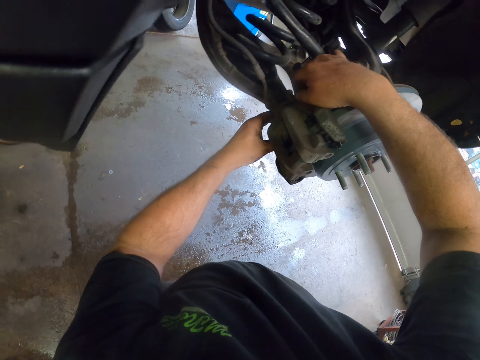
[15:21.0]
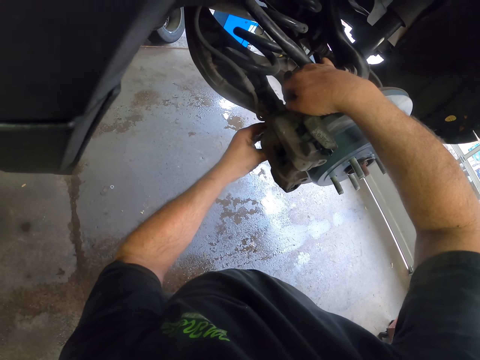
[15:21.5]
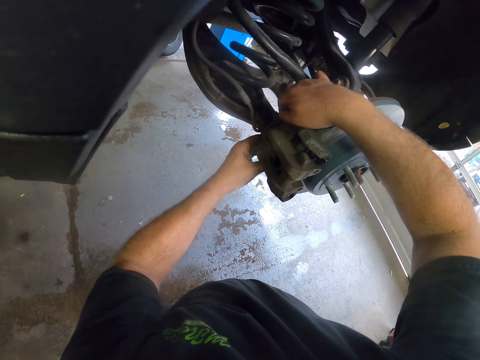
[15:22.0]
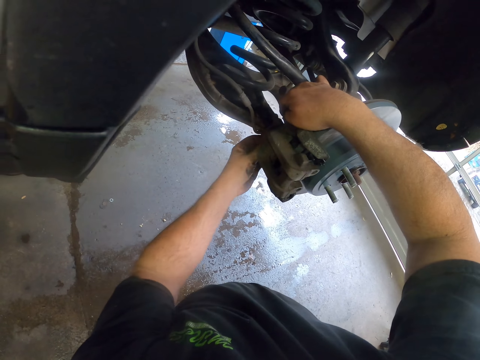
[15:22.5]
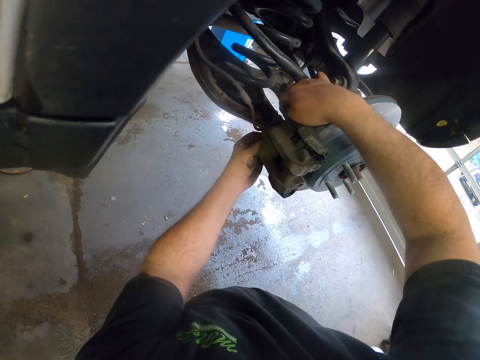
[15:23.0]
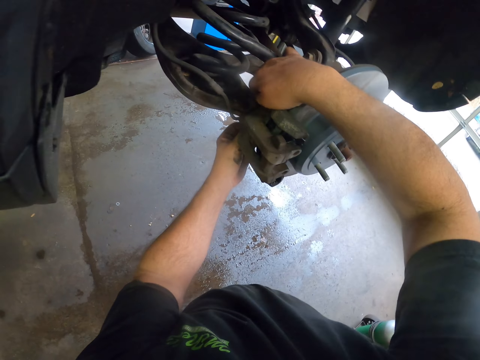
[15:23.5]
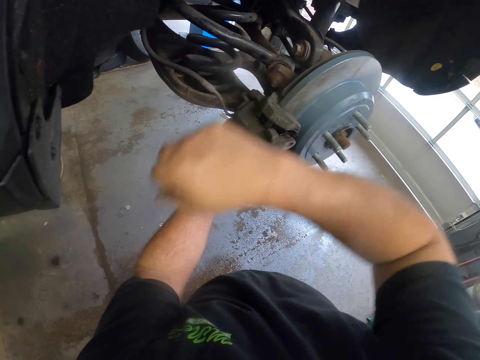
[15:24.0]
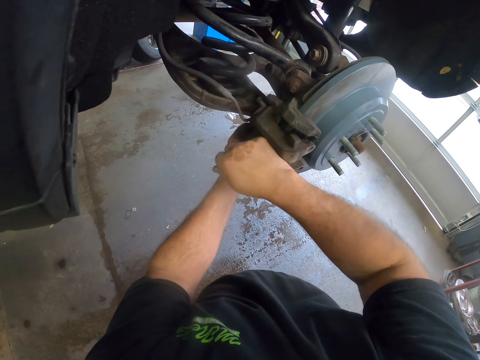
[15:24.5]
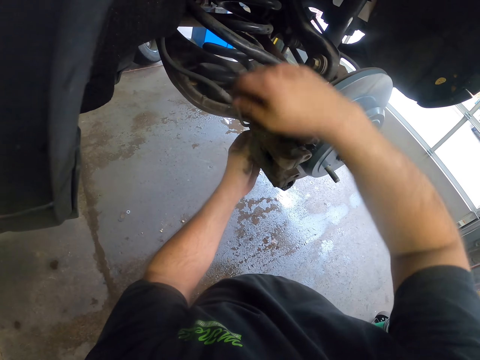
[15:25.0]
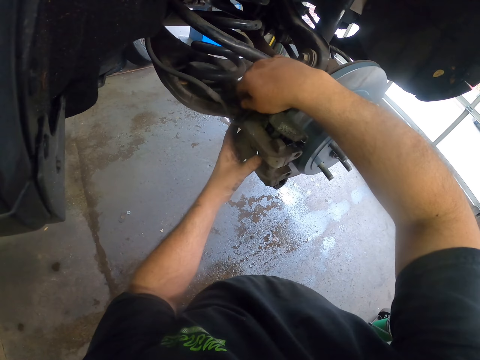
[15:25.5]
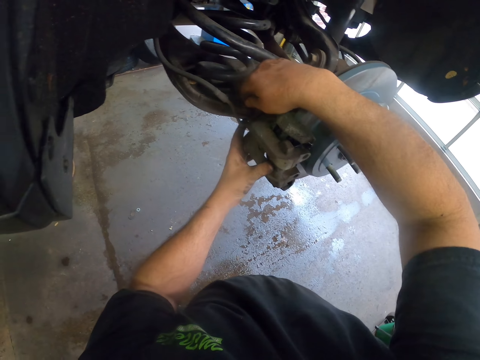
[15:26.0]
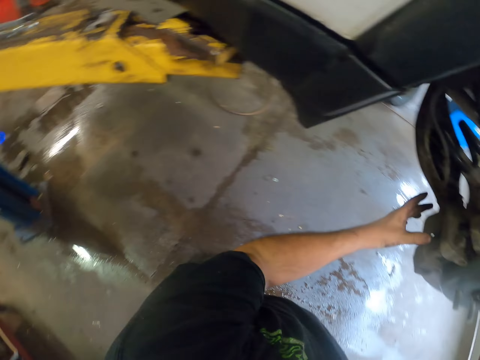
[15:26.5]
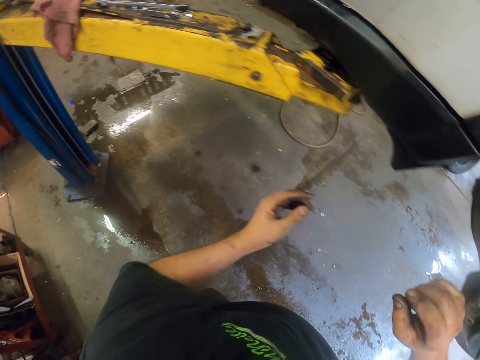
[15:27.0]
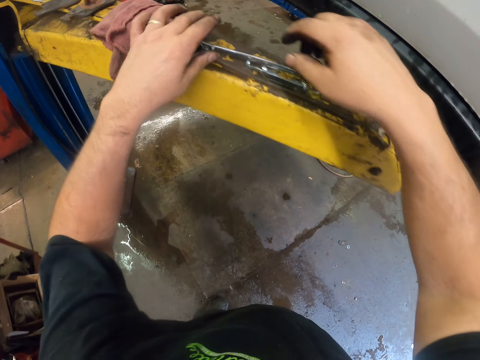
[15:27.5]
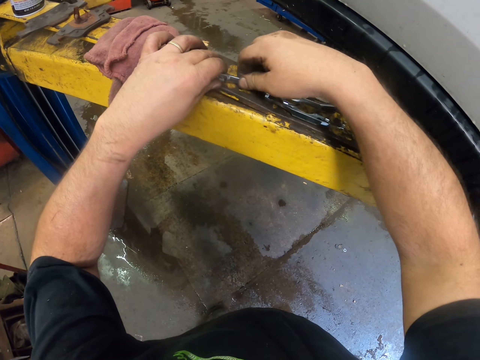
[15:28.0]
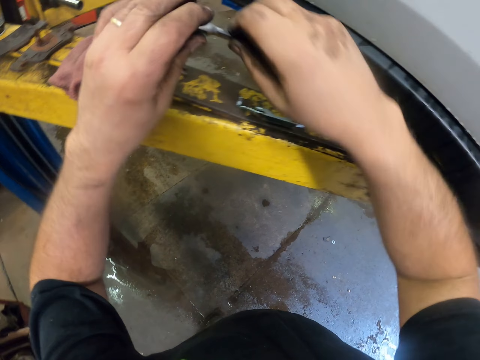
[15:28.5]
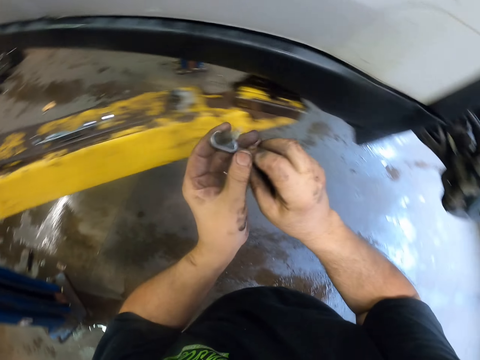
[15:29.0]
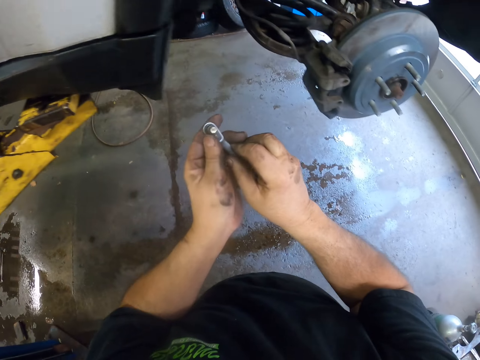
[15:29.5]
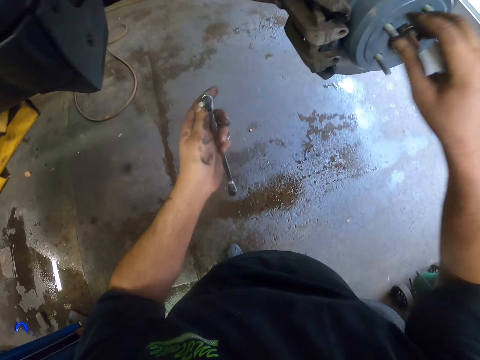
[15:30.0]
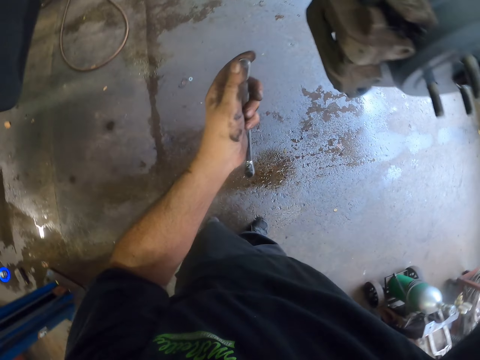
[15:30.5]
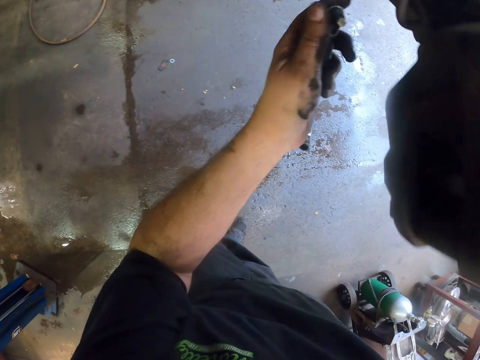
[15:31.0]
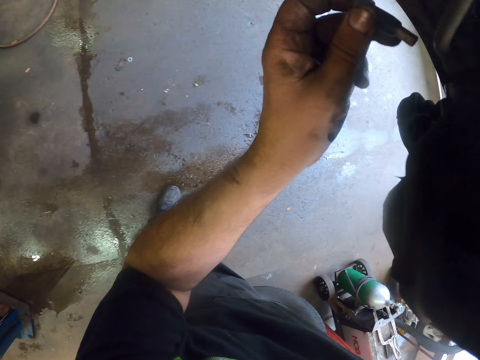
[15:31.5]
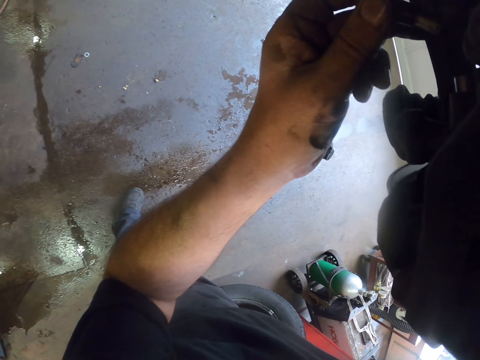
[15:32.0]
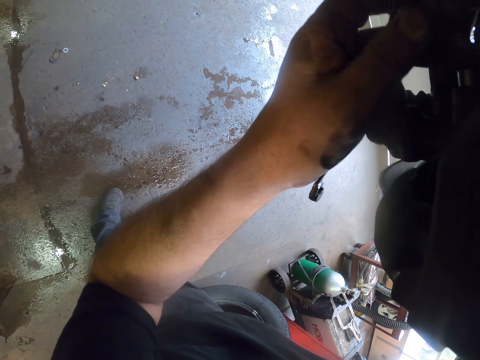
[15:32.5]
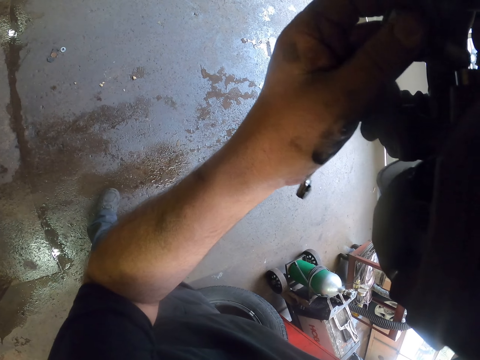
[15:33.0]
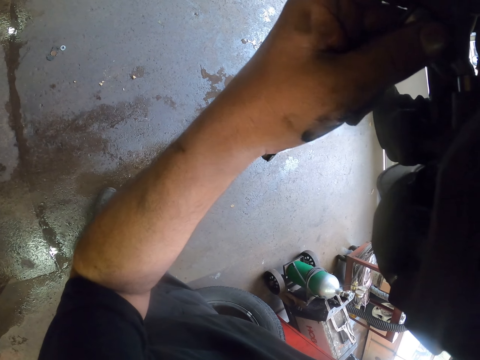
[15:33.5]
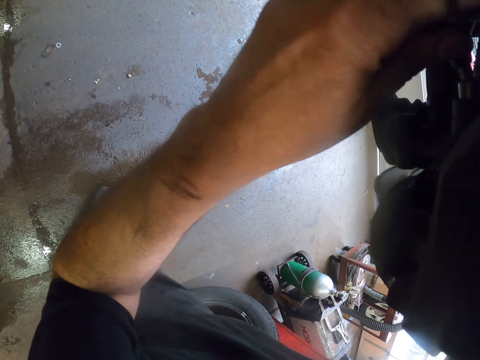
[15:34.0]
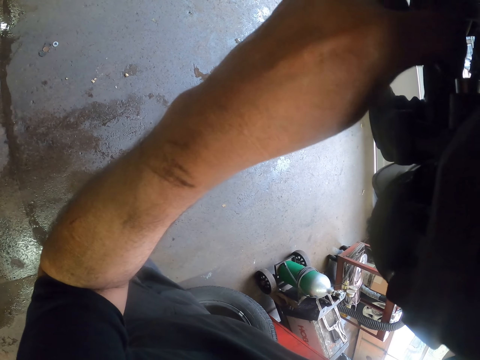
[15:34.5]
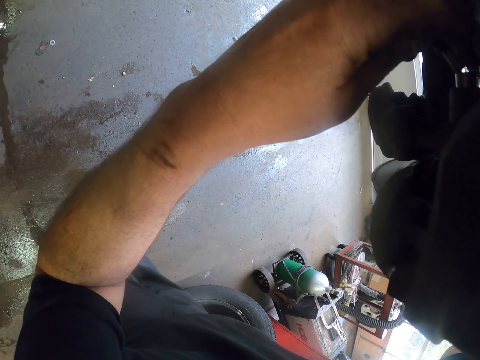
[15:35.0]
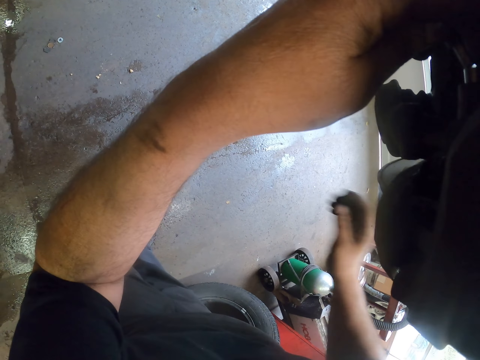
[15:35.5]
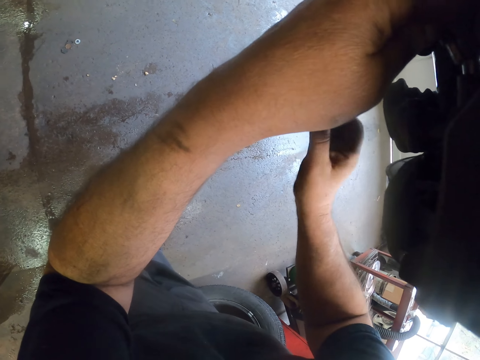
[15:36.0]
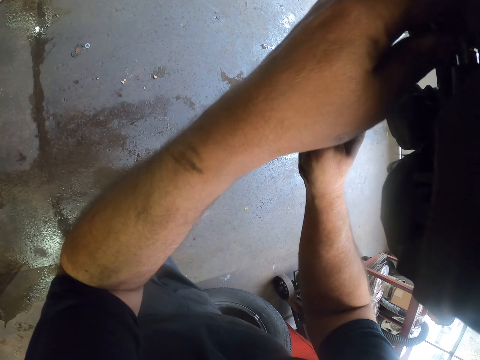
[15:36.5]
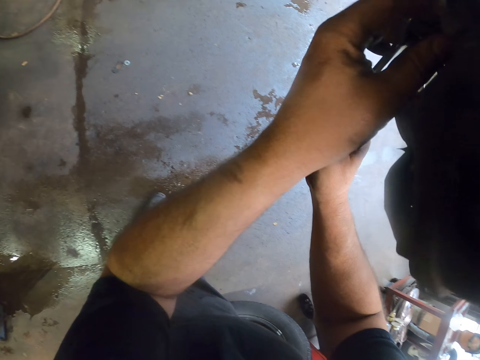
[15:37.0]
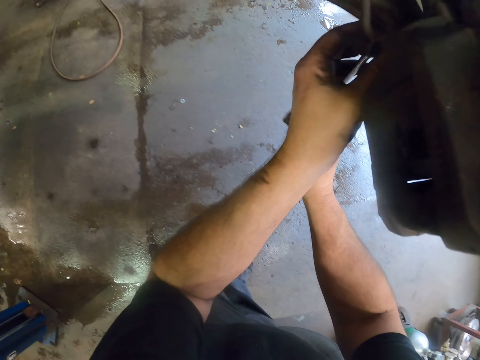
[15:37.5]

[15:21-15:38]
The camera wearer presses the metal structure with the hand. They pick up the socket nut driver, touch the tip of the socket nut driver and put the socket nut driver on the part of the vehicle. They fix a bolt in the wheel using a spanner. They move the hand to the hand socket.

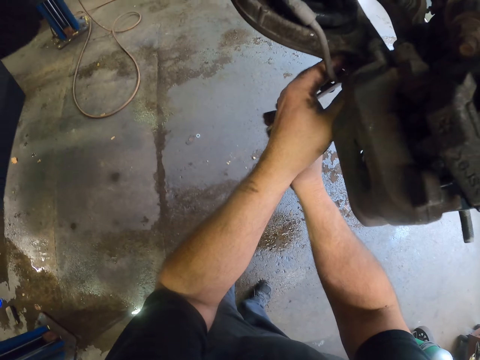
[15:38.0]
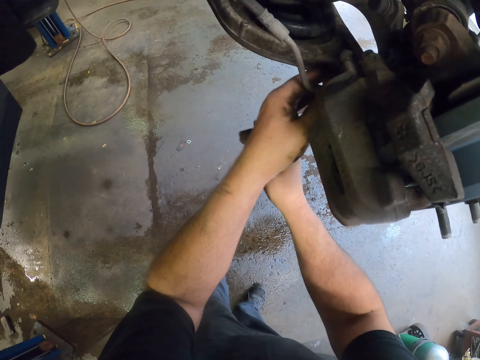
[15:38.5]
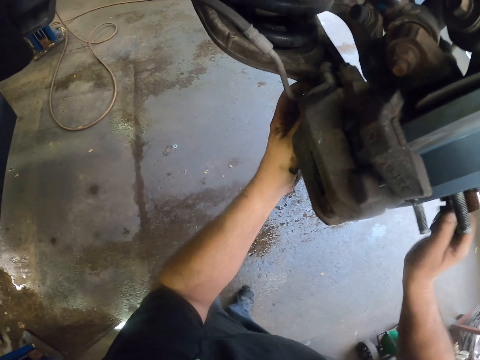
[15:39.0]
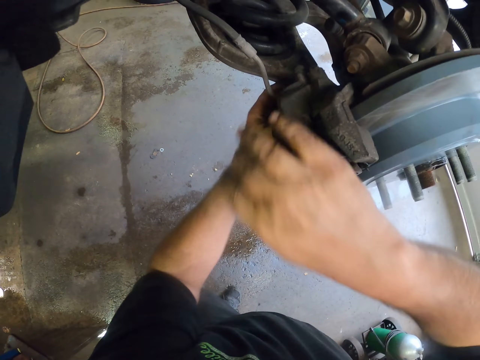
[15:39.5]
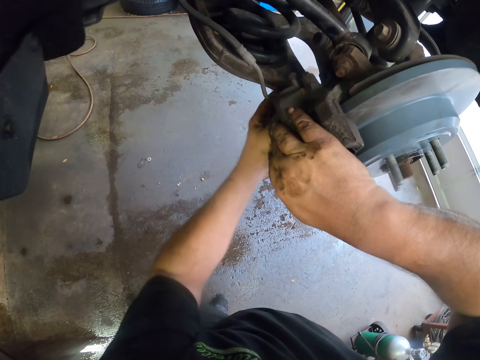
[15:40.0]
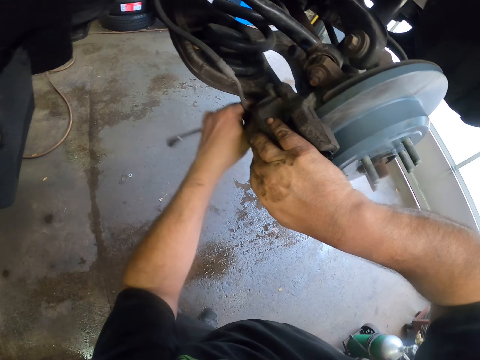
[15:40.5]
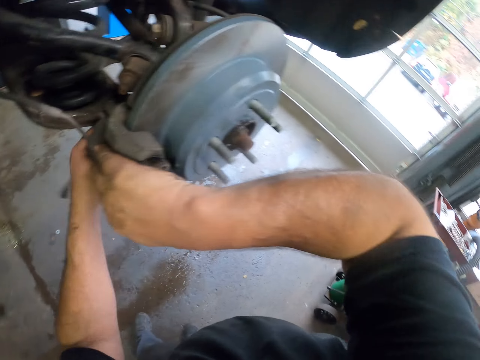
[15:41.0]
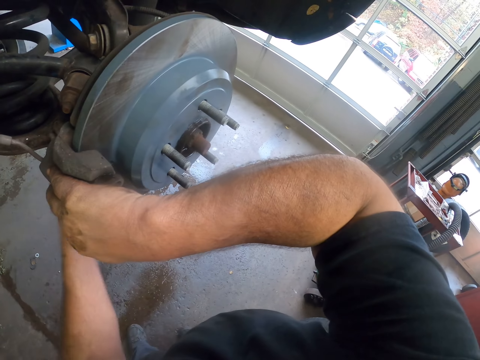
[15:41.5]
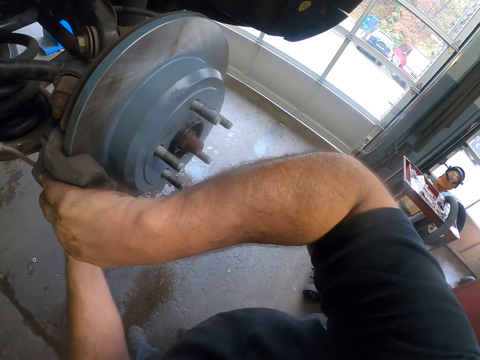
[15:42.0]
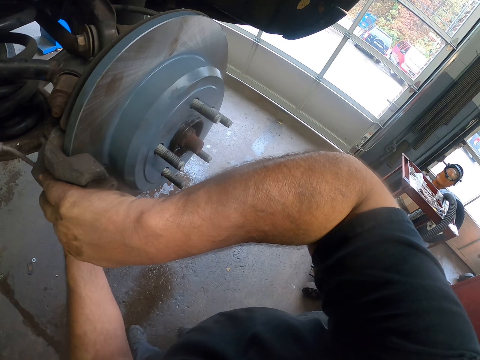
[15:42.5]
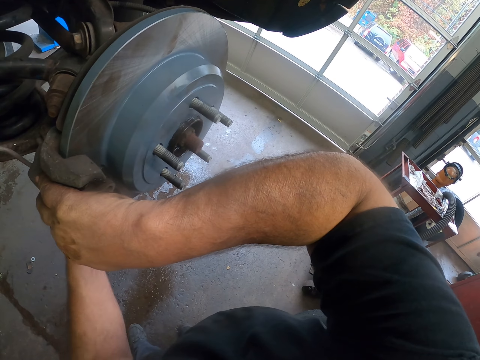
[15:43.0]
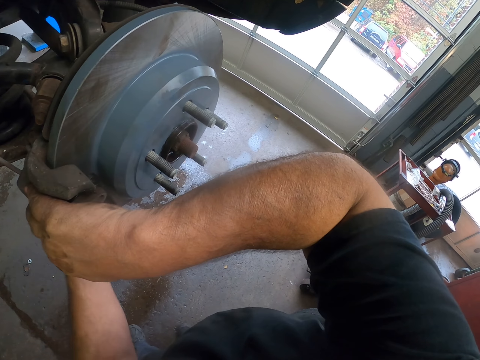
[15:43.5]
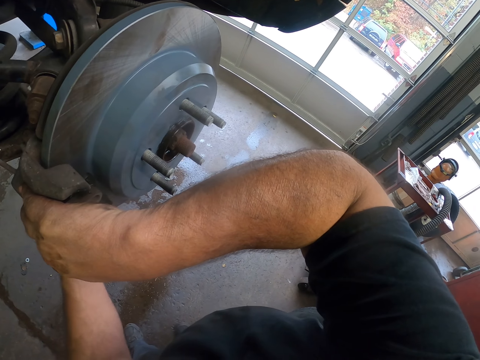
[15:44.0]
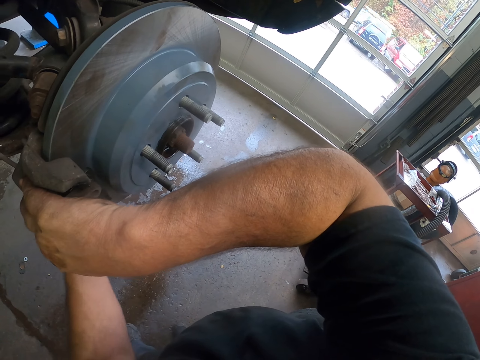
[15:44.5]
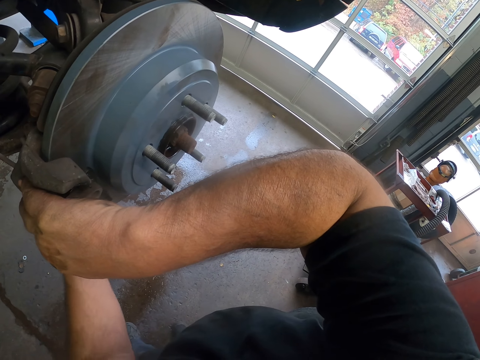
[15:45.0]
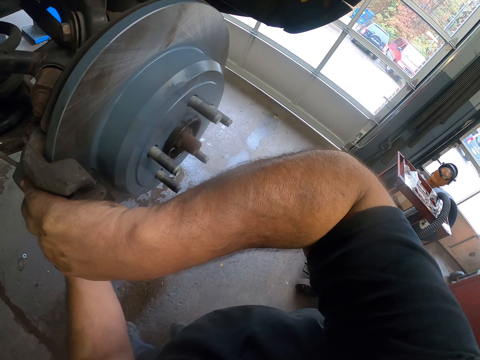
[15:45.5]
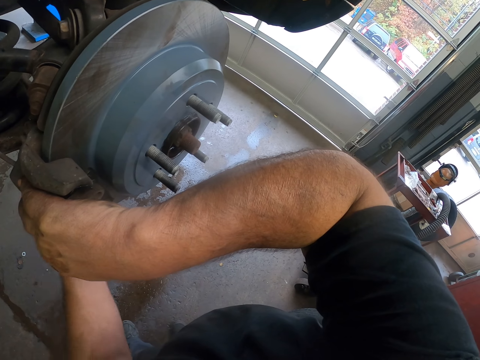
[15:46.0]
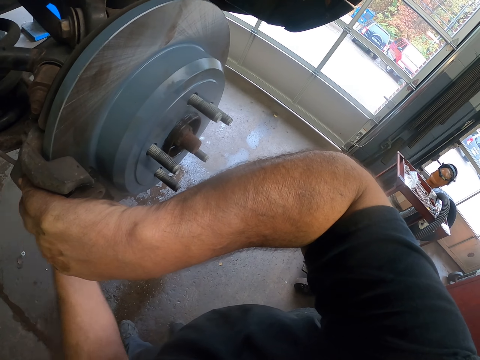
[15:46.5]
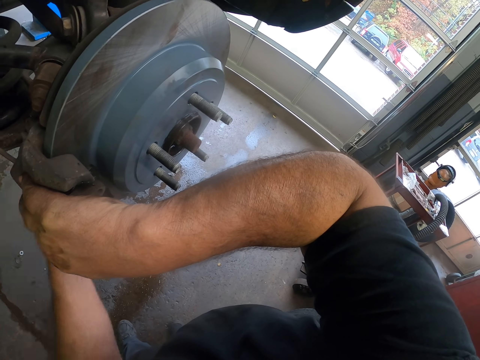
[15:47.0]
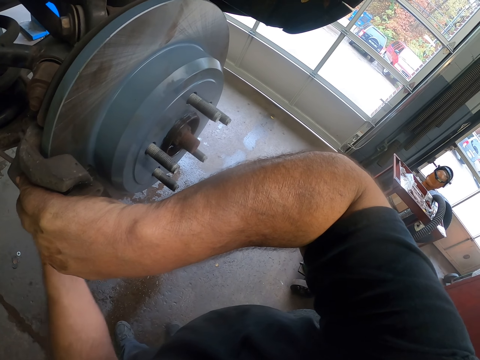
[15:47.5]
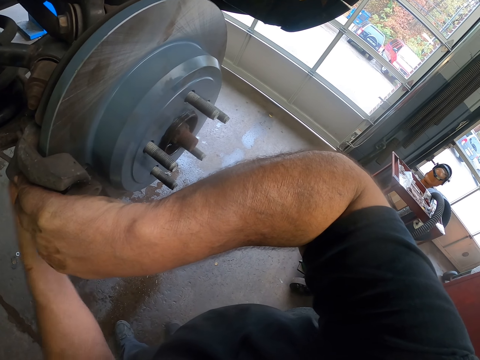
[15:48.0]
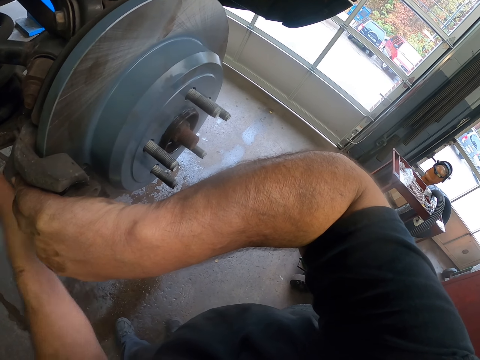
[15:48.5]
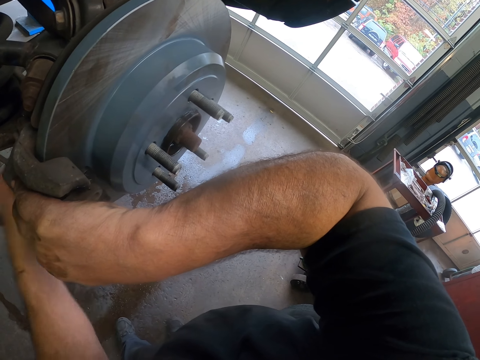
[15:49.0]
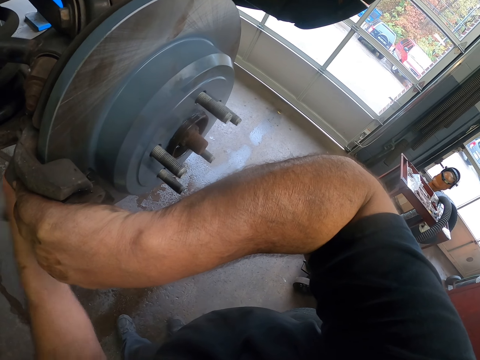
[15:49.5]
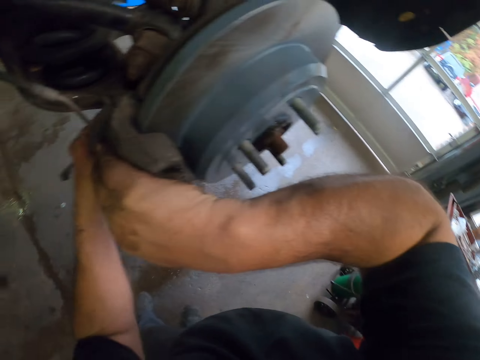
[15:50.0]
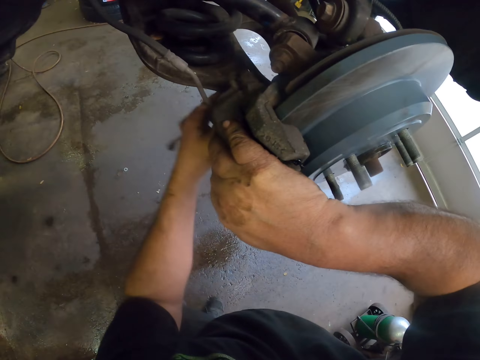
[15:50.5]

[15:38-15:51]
The camera wearer places the hand on the metal structure and tightens the nut.
